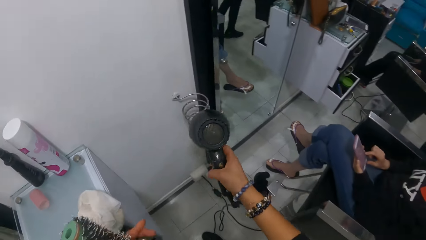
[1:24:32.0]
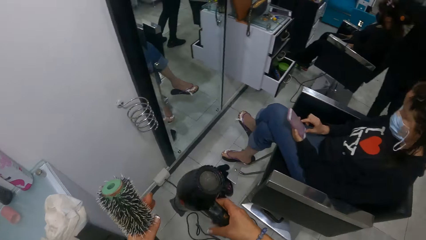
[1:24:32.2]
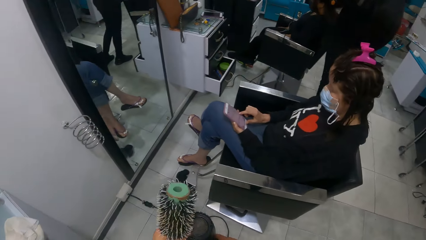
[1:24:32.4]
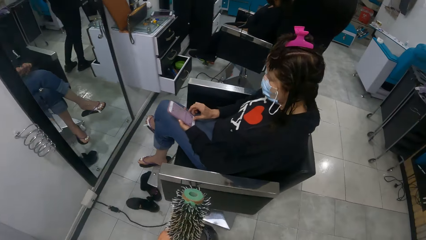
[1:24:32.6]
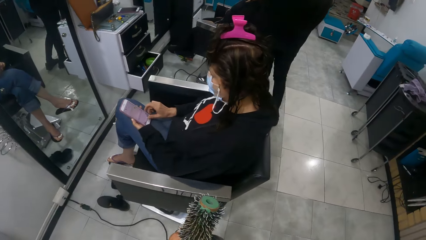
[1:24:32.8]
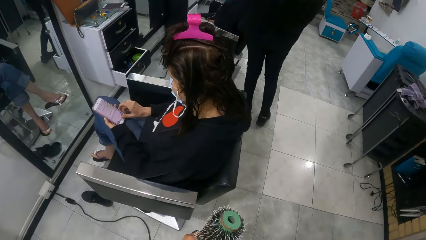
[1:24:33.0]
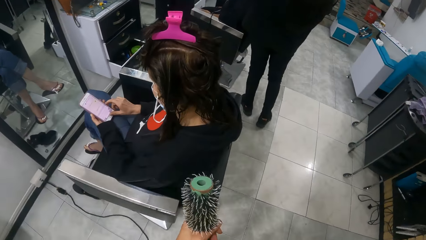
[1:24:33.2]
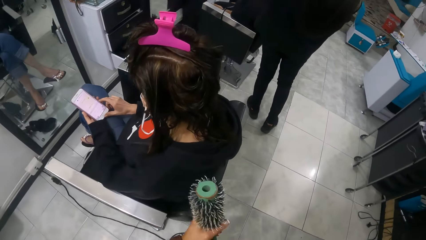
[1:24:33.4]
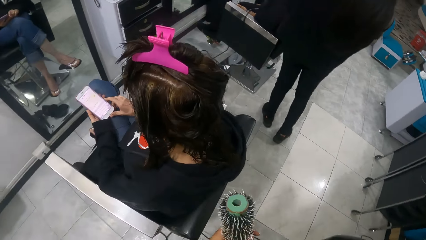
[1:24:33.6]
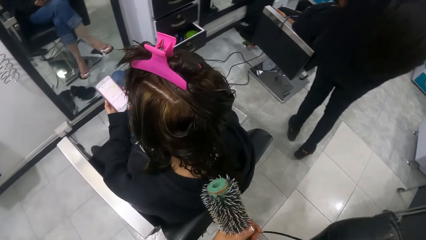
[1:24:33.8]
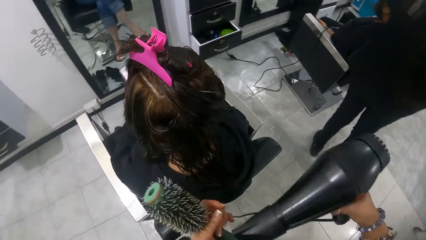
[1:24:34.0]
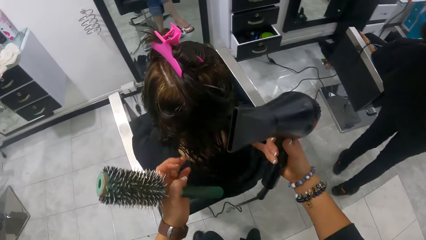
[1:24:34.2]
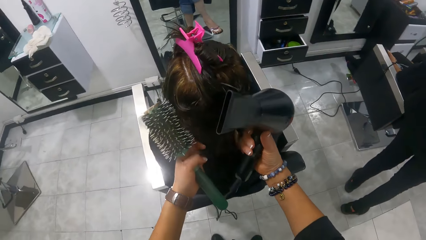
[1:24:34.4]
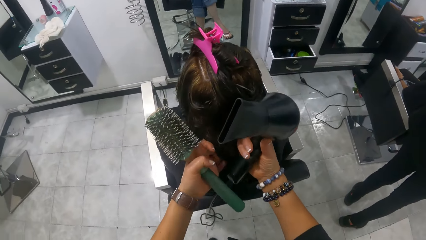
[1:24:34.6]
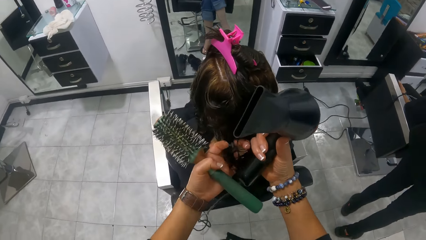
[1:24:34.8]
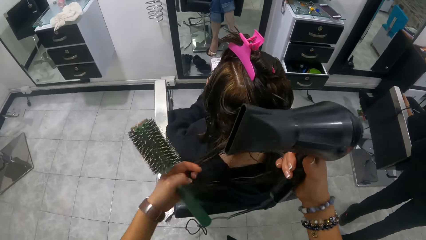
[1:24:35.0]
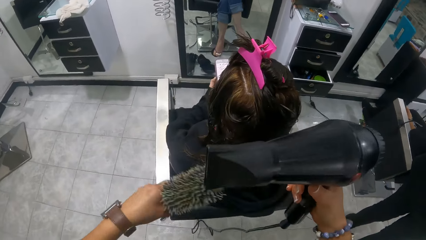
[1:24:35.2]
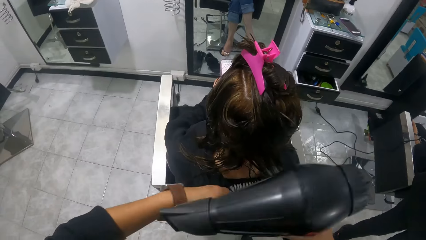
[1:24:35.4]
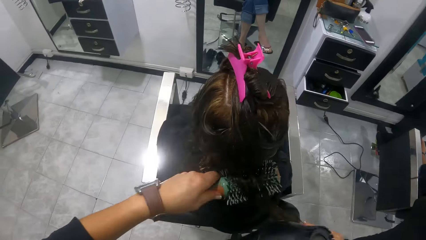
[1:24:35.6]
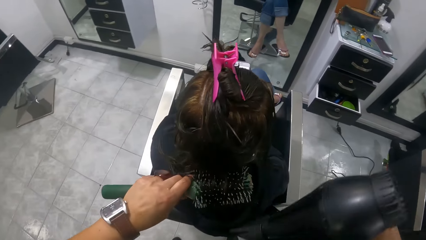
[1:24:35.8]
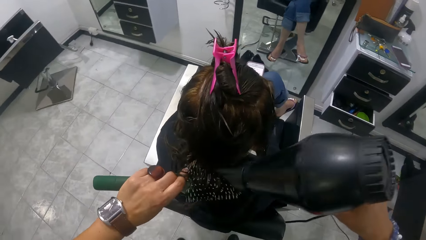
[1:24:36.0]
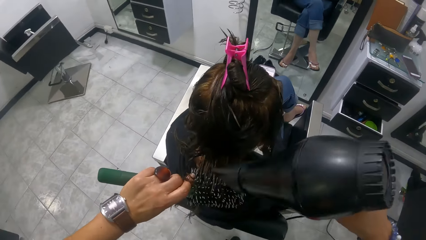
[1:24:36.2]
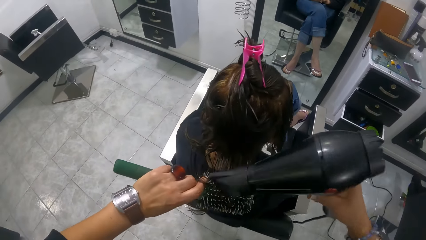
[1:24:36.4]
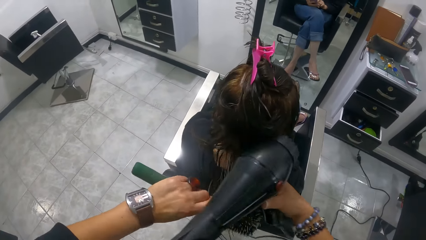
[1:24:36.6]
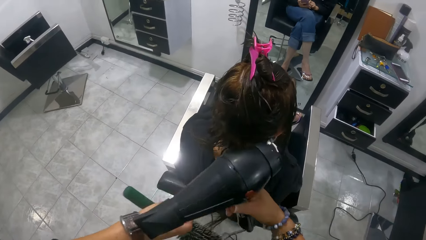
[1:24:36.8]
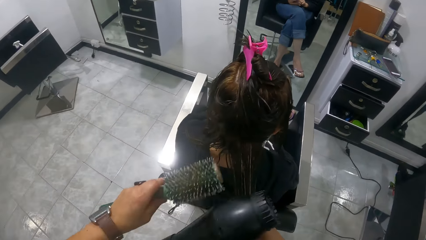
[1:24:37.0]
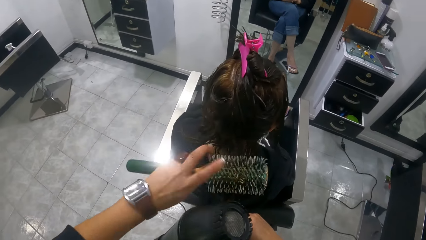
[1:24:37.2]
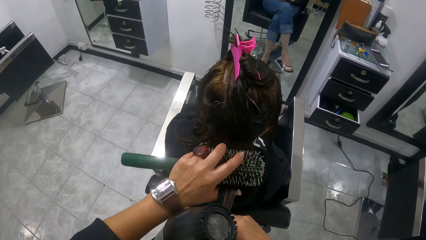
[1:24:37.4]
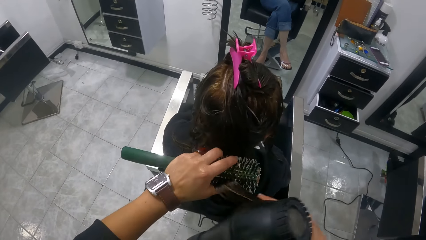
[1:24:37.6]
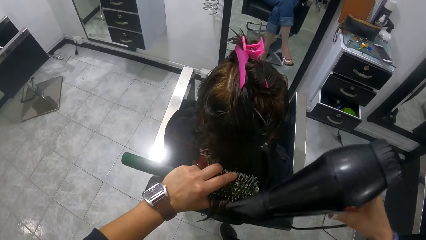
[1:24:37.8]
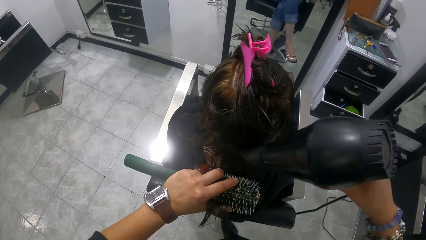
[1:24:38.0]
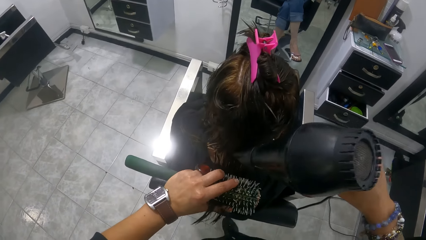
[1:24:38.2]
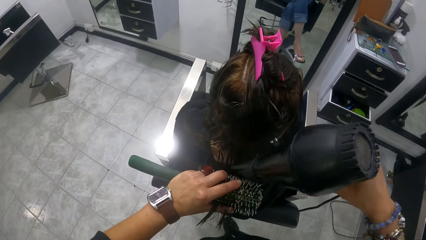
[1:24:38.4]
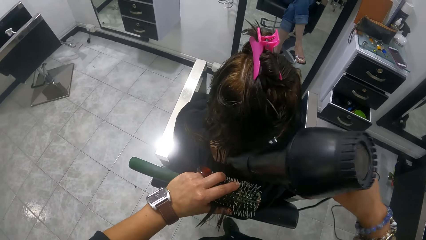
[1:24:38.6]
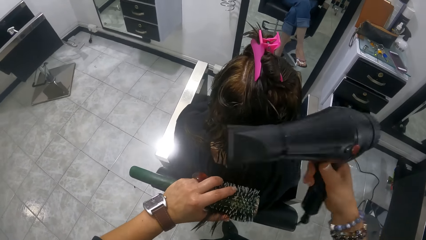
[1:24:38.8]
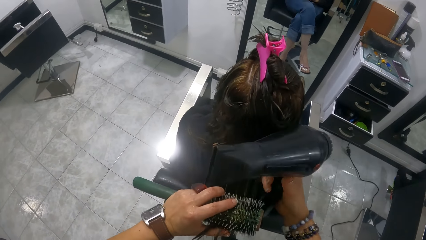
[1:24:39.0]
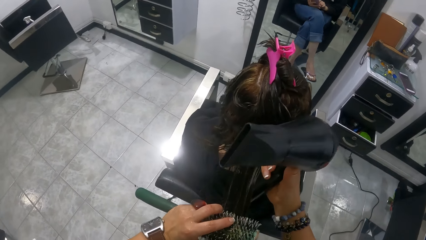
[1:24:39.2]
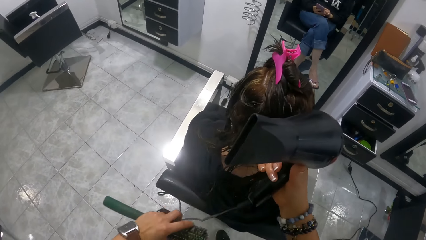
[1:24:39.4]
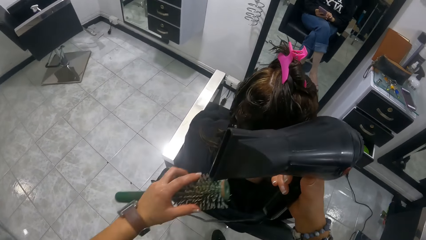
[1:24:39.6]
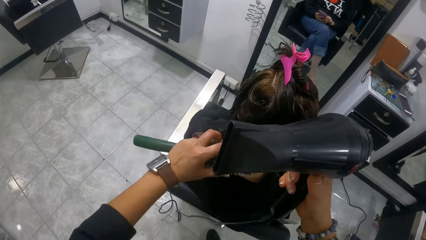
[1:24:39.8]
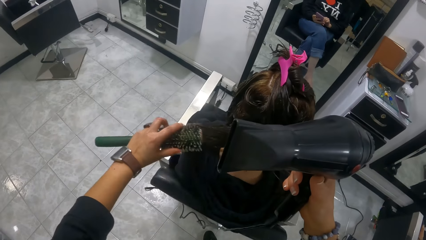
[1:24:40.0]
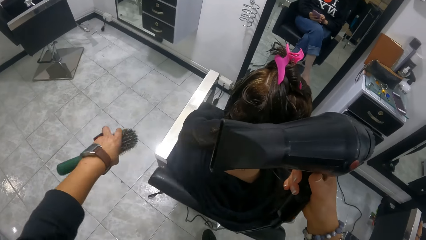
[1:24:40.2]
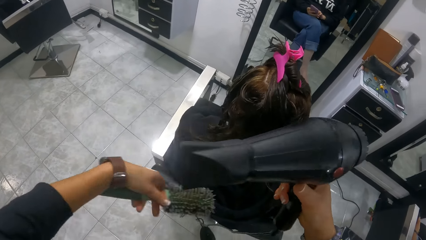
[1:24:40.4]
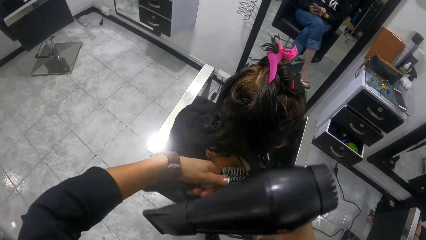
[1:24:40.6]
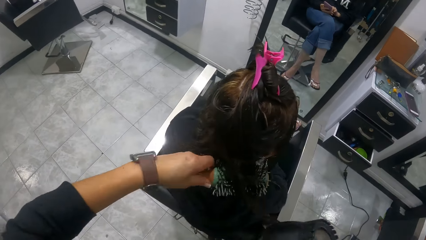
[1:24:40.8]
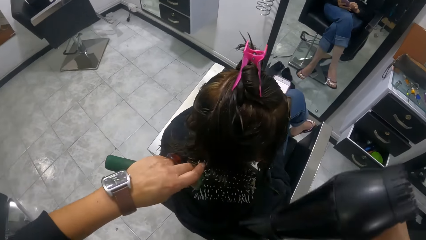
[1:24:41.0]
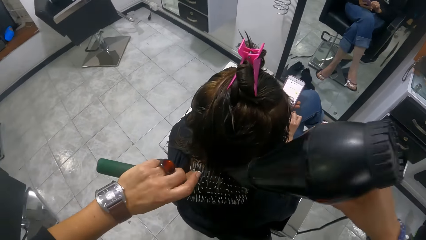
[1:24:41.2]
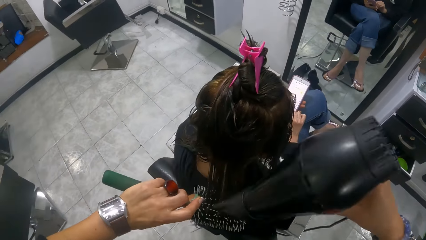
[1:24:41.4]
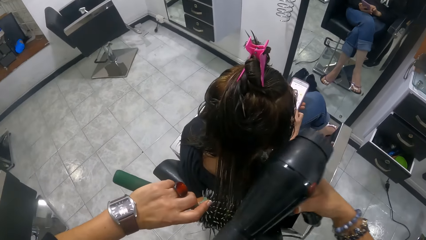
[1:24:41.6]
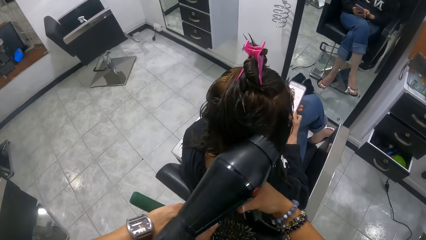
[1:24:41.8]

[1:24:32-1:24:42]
The camera wearer picks the hair dryer in the wall stand with her right hand. She walks to the chair. She straightens the hair of the woman with the hair dryer and hair comb in her hands.

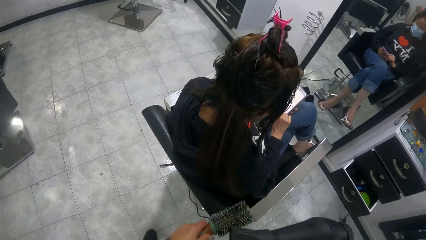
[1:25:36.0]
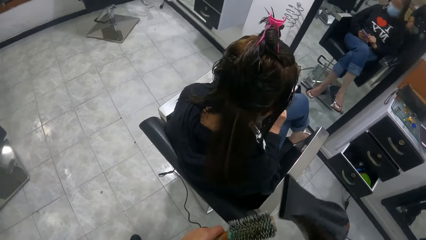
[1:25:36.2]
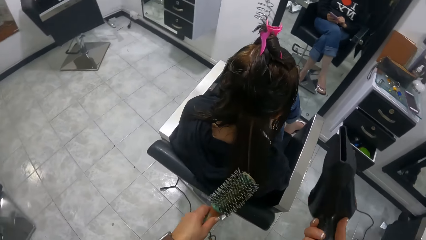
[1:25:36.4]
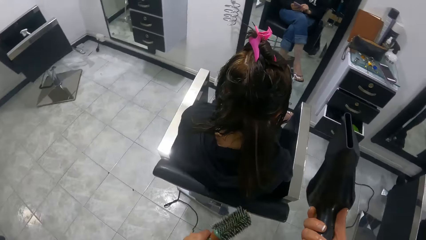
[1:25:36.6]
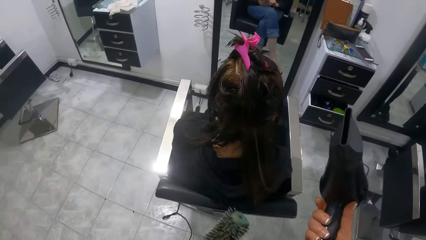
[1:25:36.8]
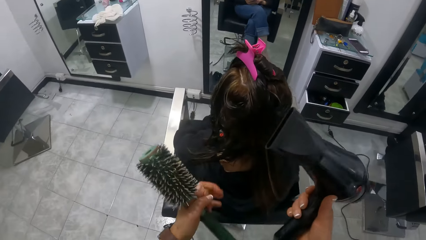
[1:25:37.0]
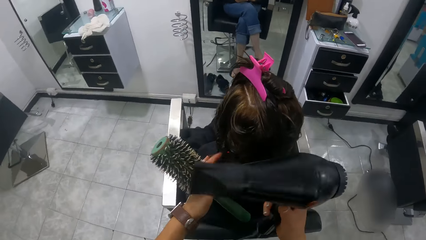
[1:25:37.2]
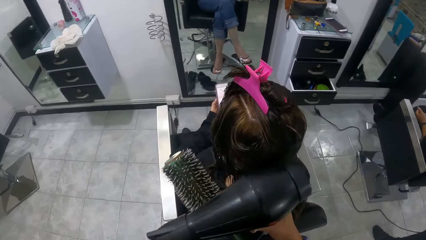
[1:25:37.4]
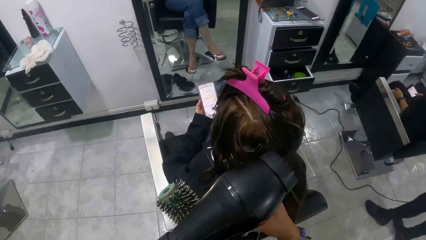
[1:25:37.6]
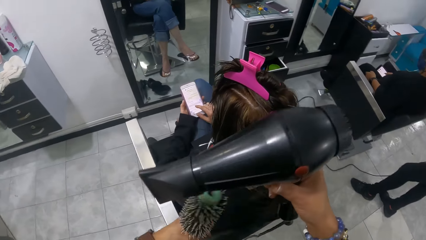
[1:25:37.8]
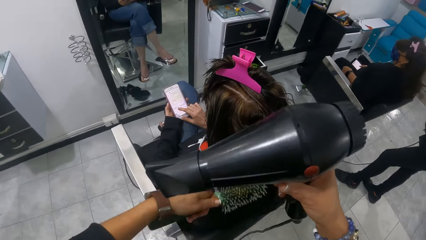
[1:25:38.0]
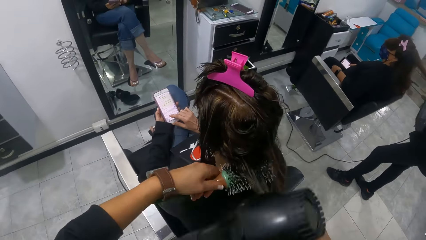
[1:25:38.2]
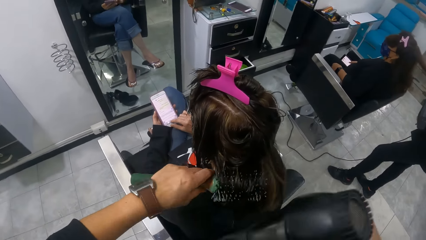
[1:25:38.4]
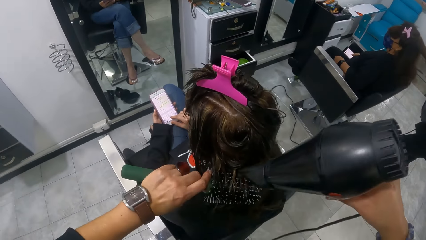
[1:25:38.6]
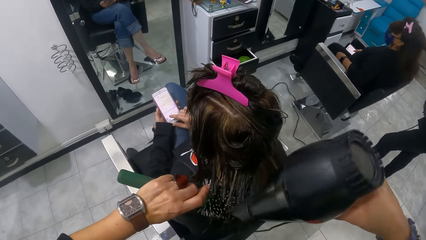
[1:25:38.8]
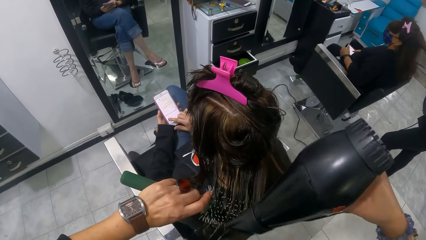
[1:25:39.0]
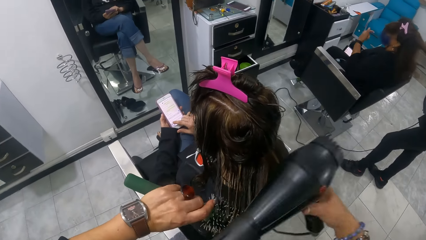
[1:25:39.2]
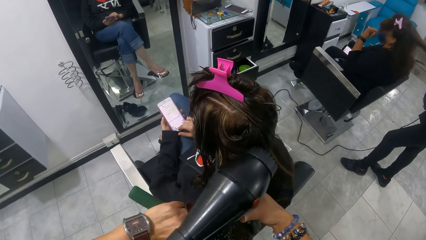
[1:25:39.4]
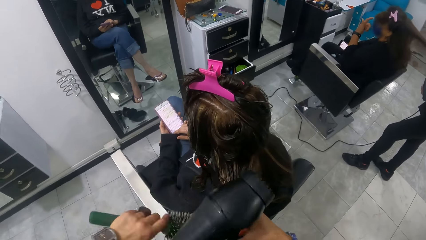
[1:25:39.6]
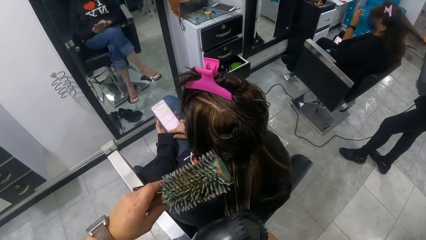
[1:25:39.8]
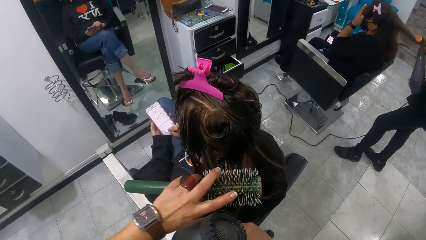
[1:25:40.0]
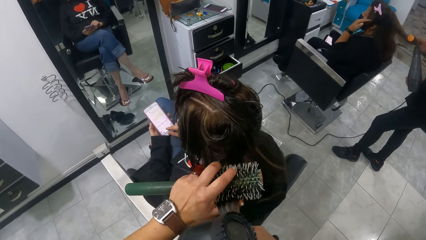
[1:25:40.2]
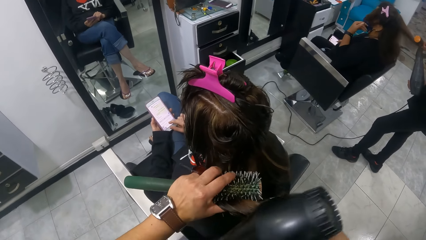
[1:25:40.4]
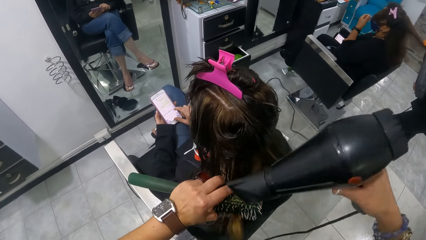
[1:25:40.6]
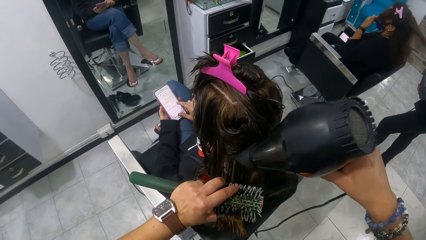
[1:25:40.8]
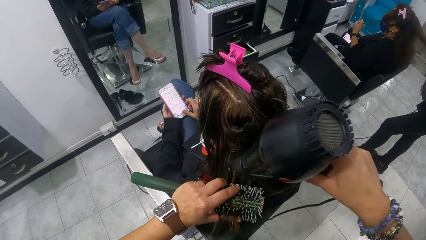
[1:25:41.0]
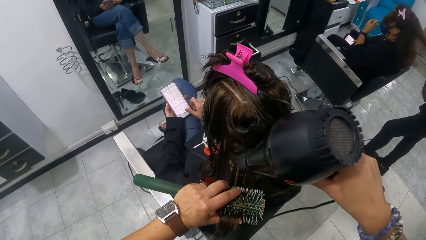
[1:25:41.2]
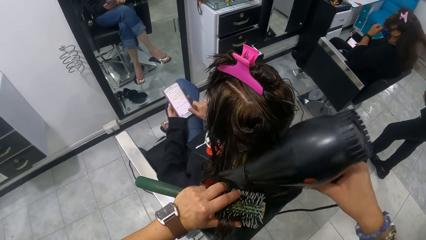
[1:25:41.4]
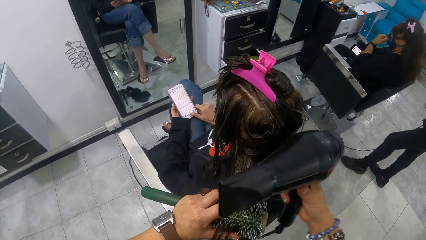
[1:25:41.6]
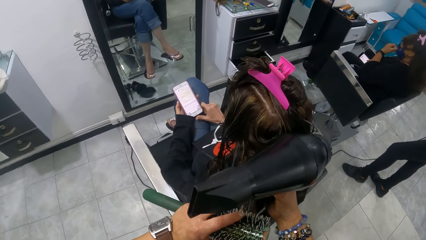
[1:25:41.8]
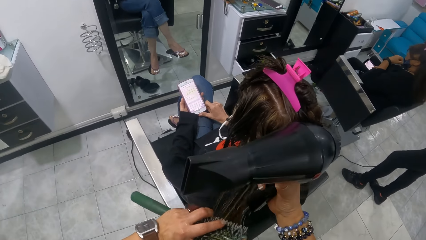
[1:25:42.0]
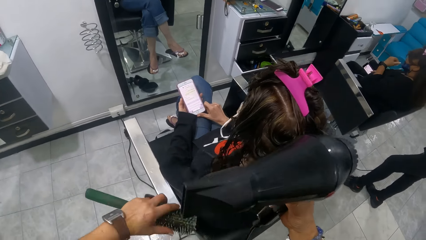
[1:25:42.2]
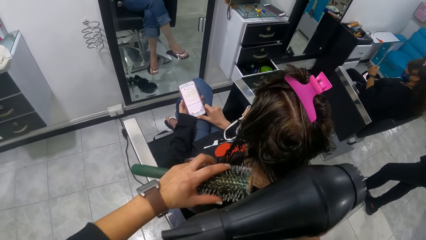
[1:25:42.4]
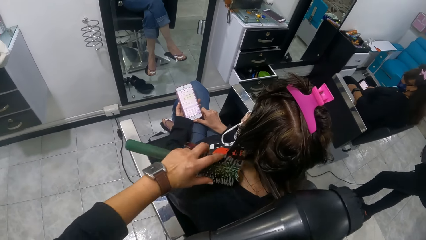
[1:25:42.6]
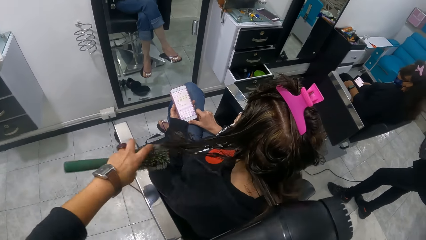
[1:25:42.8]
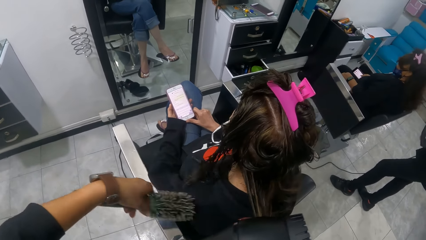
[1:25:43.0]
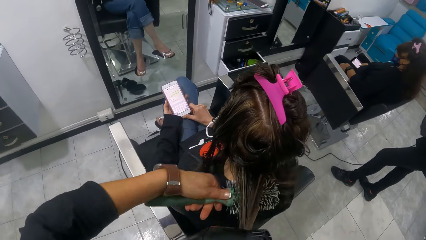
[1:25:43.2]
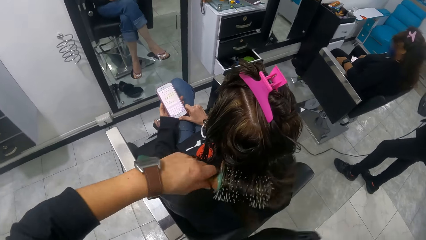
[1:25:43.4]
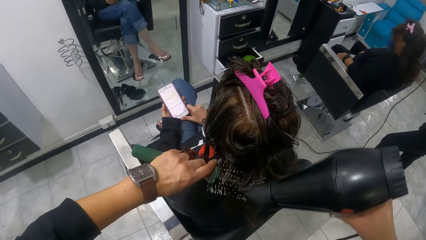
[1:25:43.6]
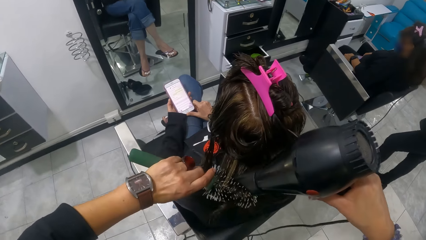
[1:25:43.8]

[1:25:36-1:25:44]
The camera wearer places the hair on the hair brush. They straighten the hair on the hair brush with the blow dryer.
